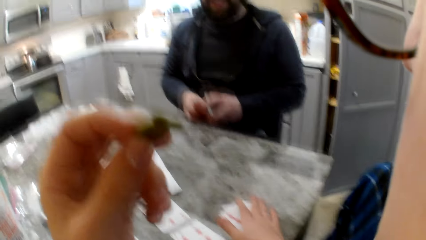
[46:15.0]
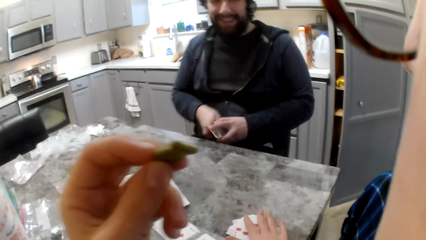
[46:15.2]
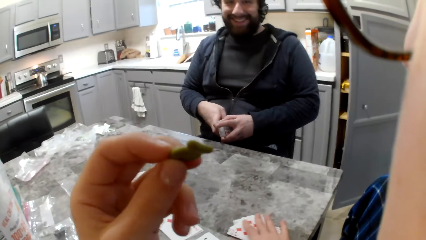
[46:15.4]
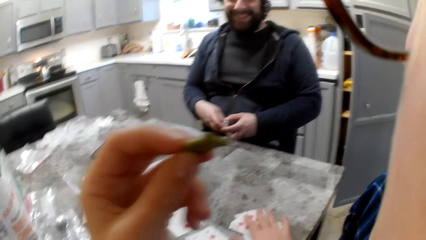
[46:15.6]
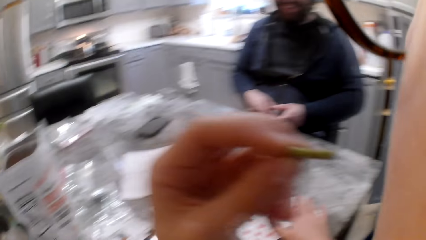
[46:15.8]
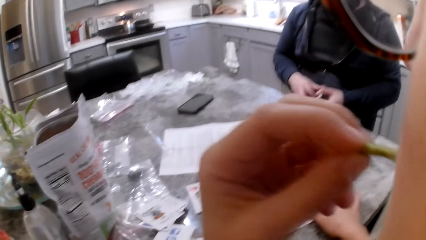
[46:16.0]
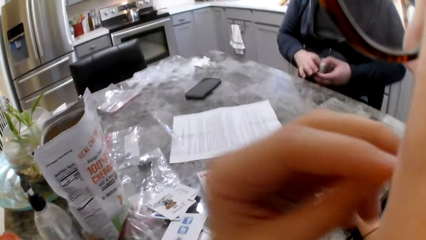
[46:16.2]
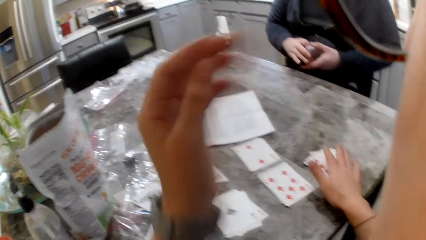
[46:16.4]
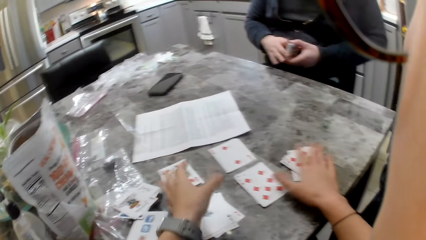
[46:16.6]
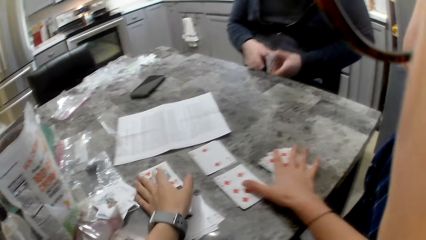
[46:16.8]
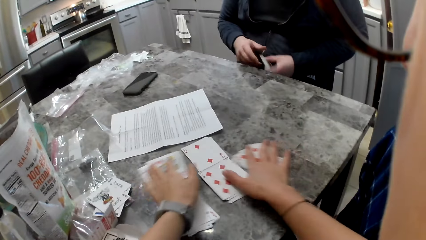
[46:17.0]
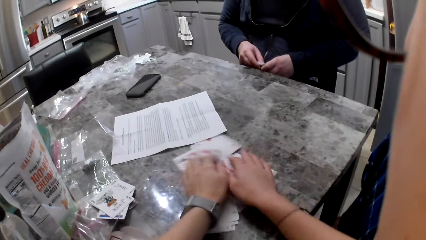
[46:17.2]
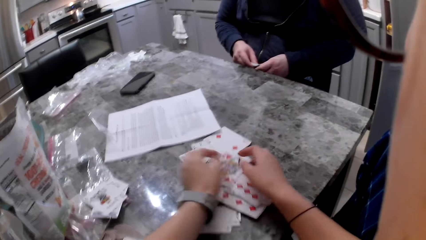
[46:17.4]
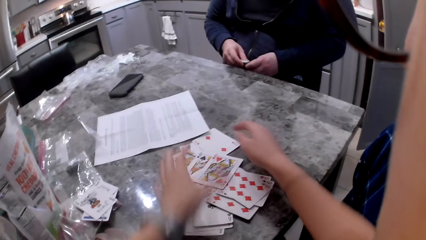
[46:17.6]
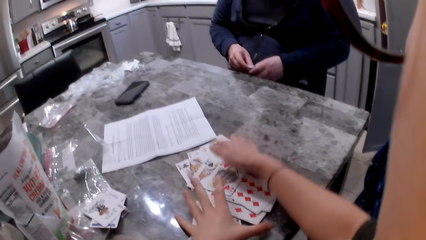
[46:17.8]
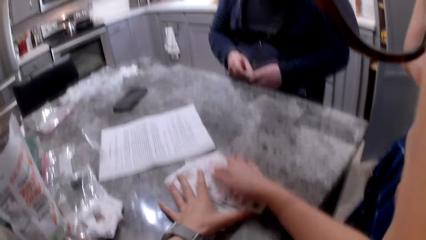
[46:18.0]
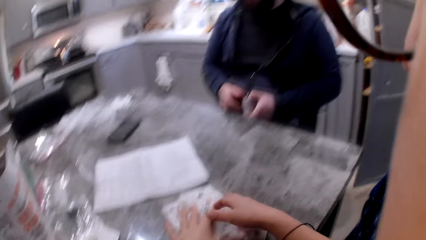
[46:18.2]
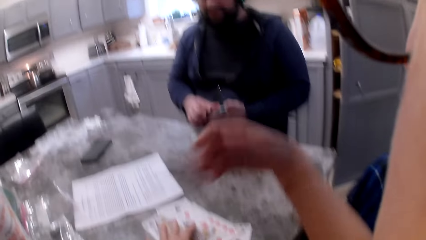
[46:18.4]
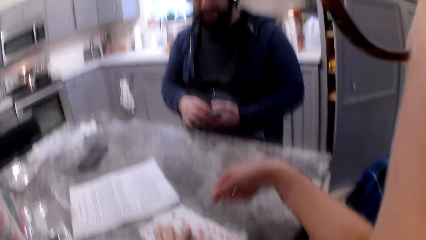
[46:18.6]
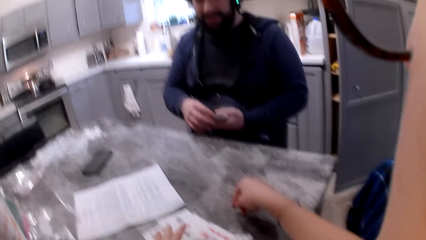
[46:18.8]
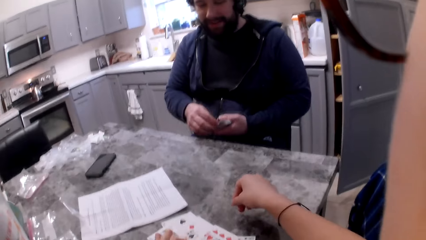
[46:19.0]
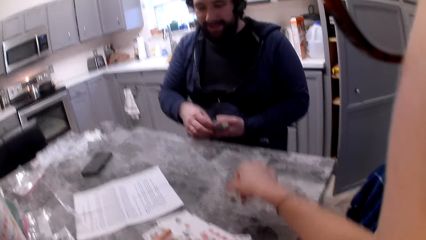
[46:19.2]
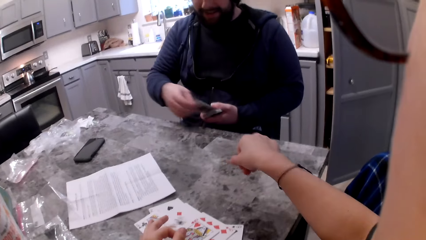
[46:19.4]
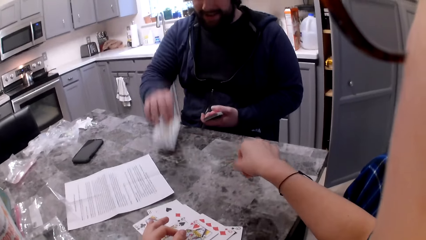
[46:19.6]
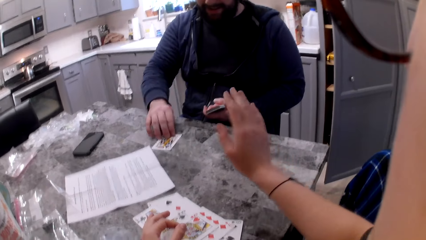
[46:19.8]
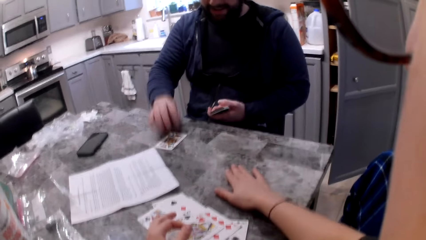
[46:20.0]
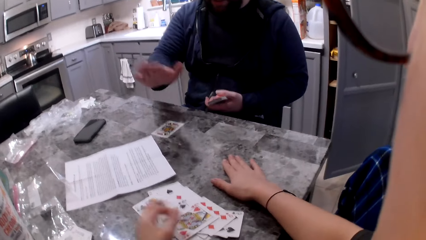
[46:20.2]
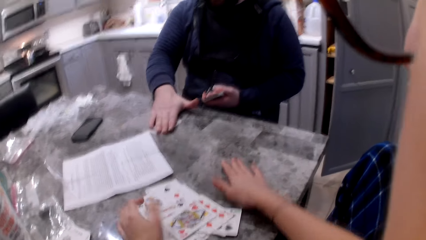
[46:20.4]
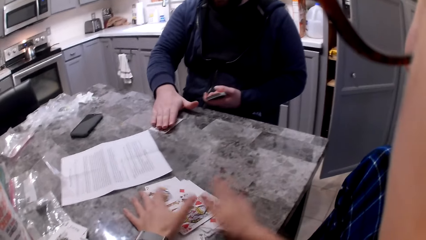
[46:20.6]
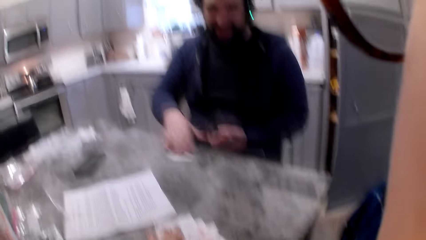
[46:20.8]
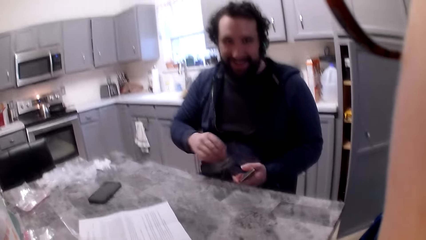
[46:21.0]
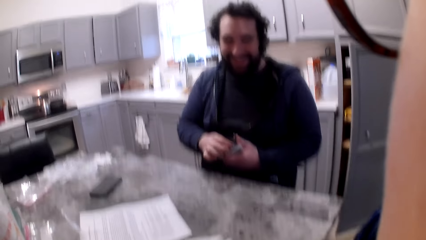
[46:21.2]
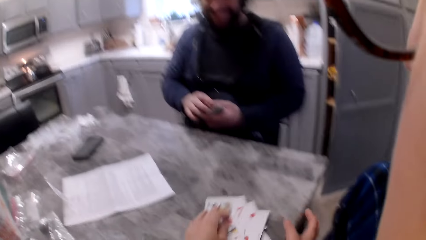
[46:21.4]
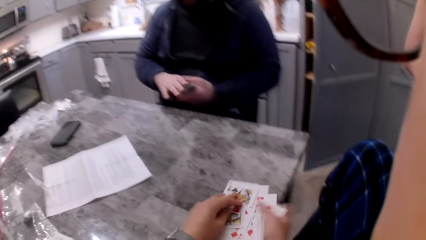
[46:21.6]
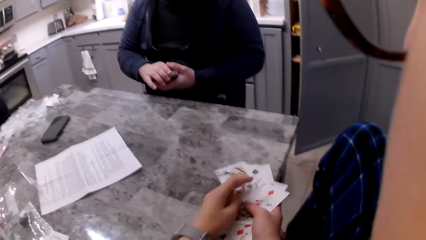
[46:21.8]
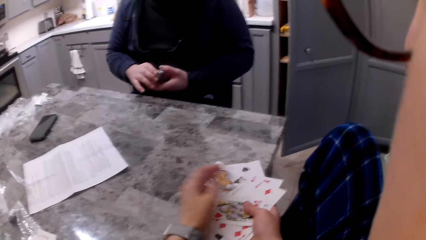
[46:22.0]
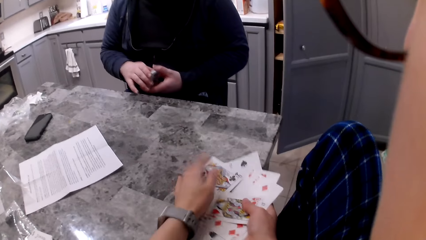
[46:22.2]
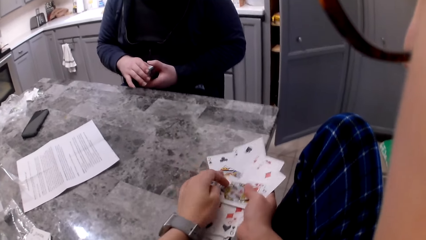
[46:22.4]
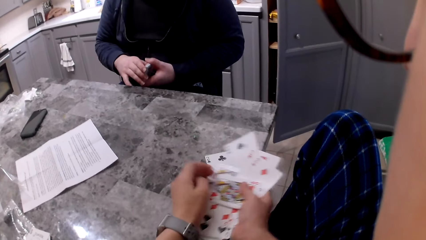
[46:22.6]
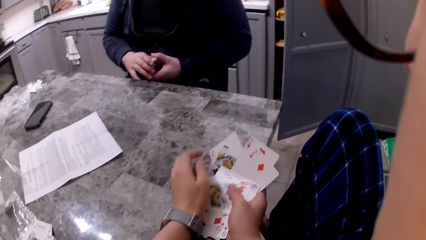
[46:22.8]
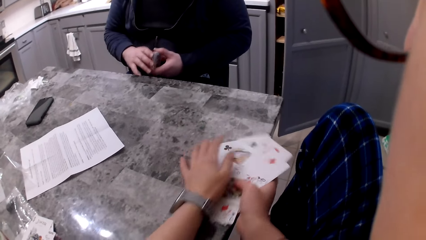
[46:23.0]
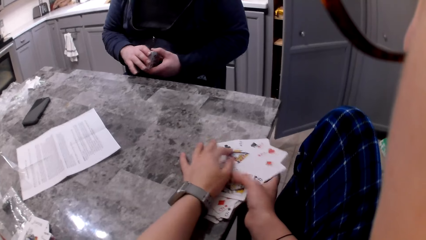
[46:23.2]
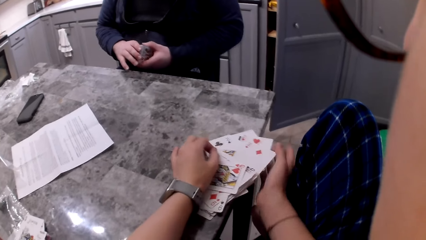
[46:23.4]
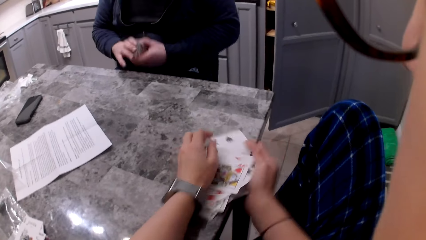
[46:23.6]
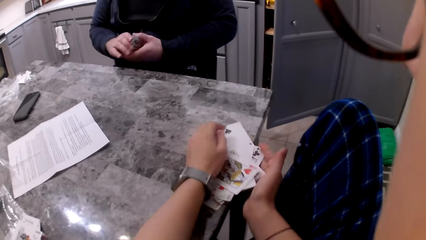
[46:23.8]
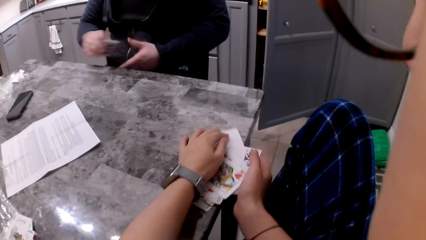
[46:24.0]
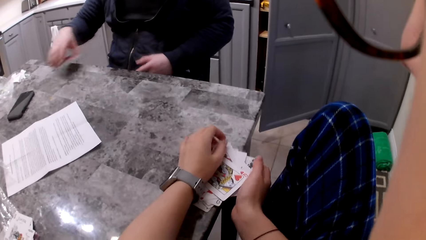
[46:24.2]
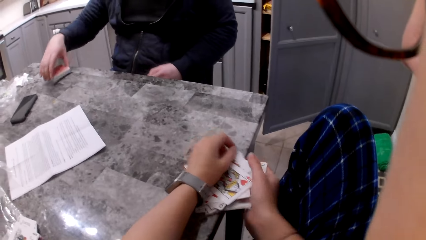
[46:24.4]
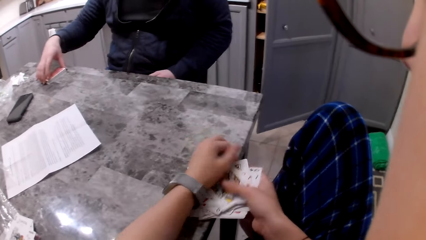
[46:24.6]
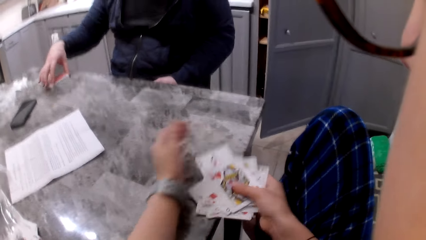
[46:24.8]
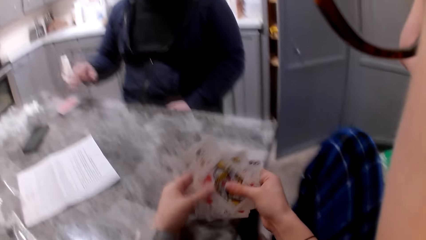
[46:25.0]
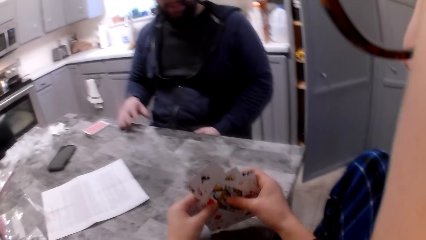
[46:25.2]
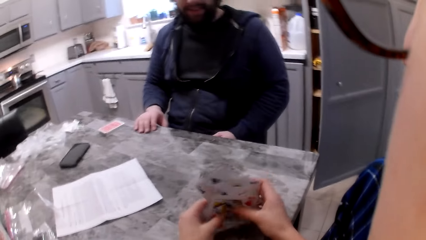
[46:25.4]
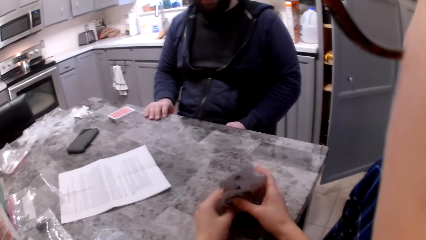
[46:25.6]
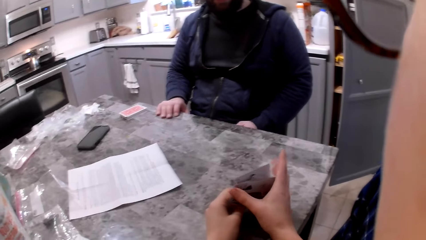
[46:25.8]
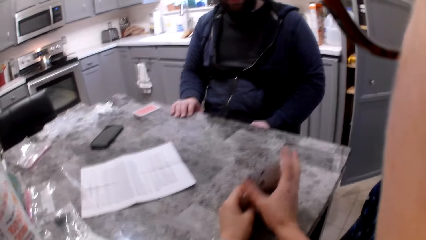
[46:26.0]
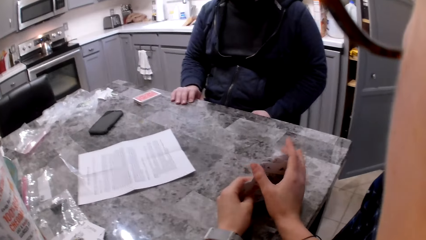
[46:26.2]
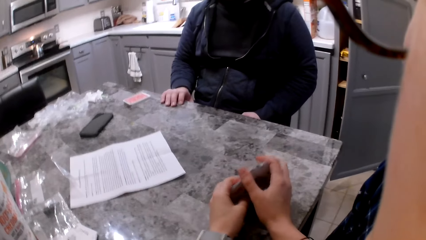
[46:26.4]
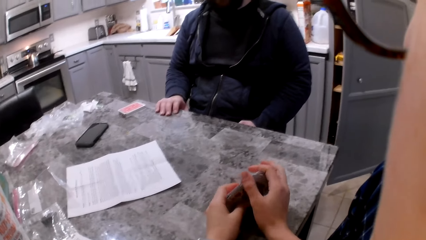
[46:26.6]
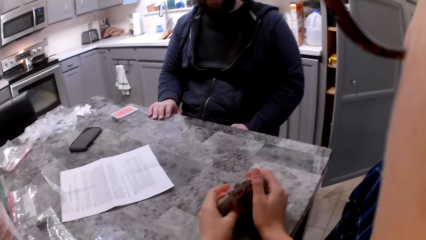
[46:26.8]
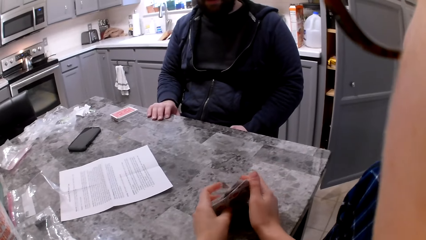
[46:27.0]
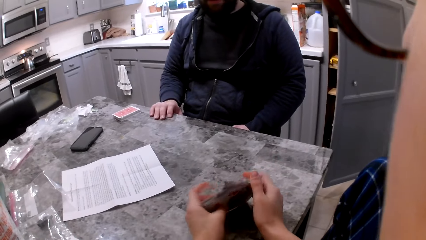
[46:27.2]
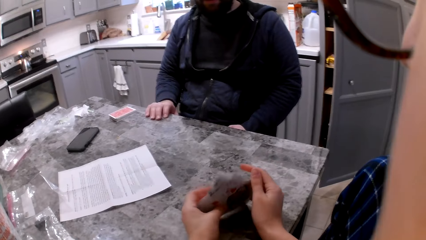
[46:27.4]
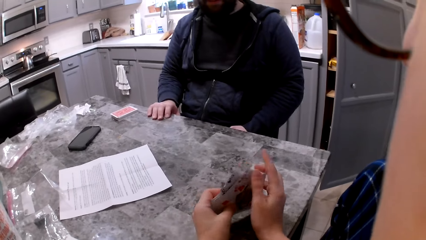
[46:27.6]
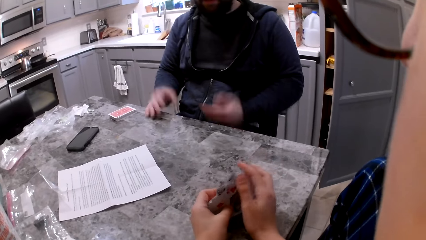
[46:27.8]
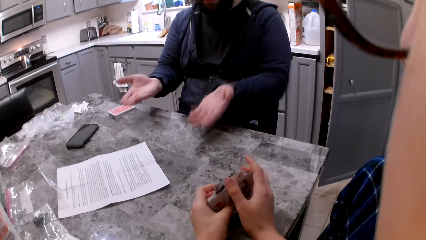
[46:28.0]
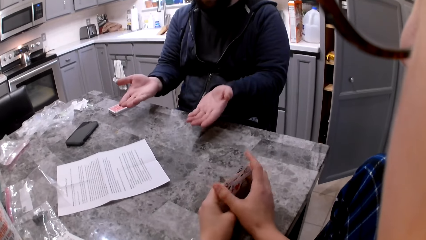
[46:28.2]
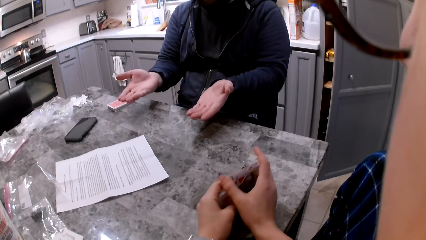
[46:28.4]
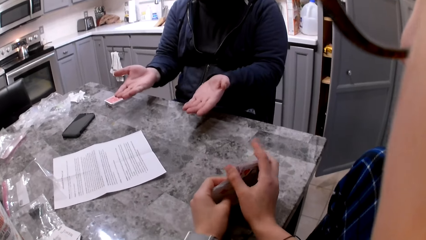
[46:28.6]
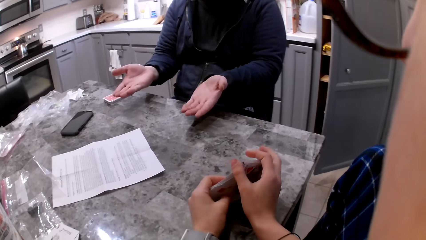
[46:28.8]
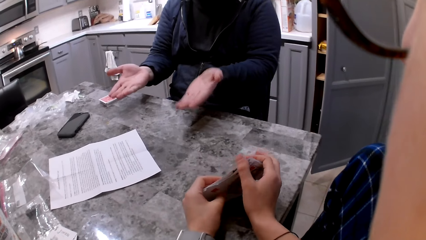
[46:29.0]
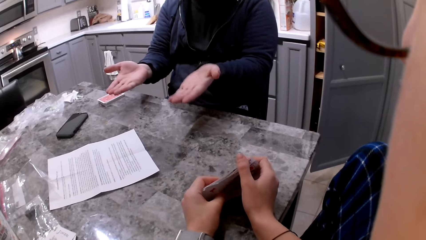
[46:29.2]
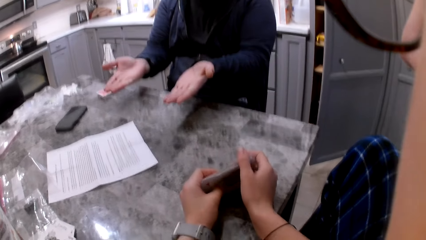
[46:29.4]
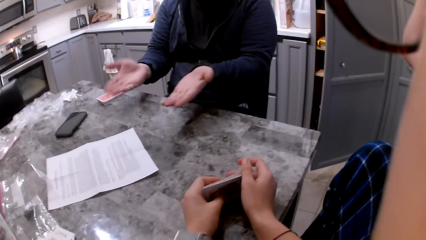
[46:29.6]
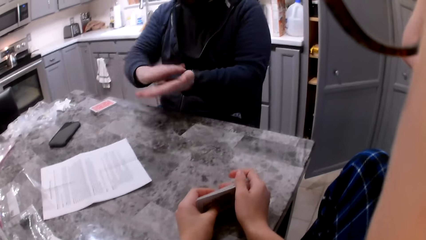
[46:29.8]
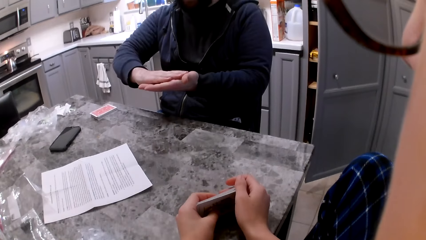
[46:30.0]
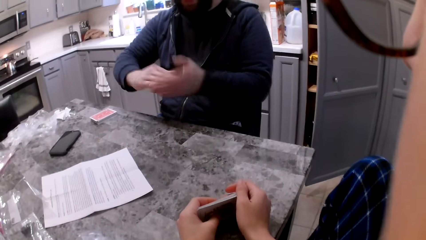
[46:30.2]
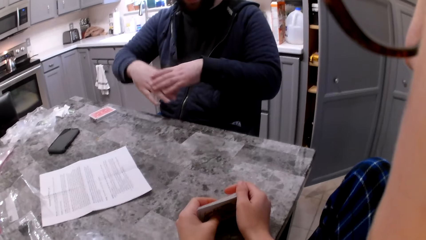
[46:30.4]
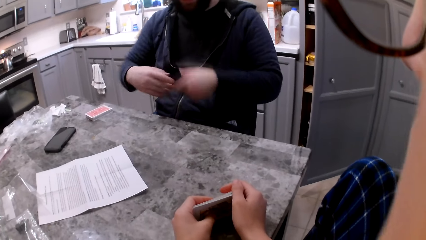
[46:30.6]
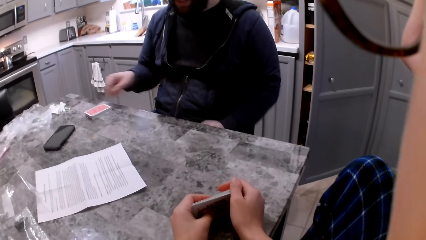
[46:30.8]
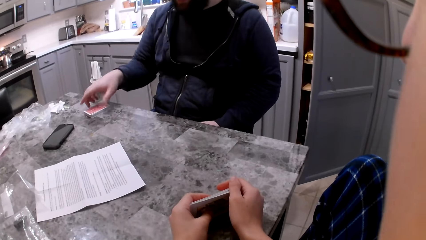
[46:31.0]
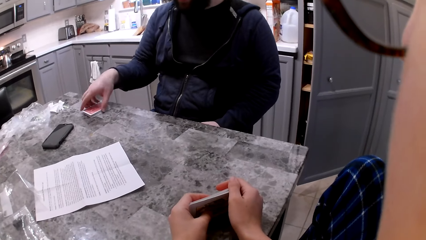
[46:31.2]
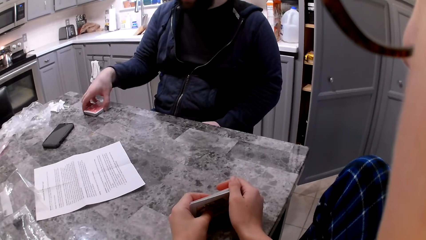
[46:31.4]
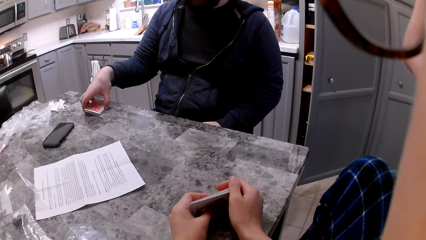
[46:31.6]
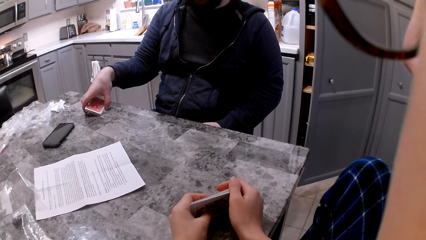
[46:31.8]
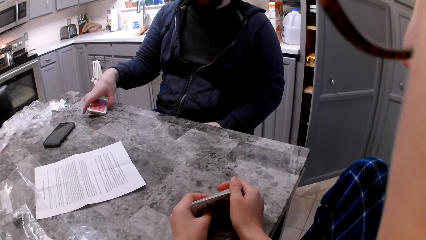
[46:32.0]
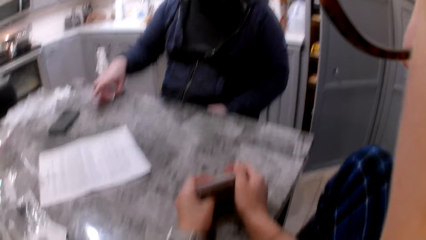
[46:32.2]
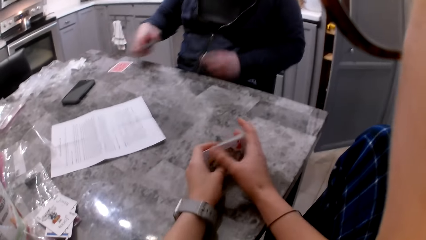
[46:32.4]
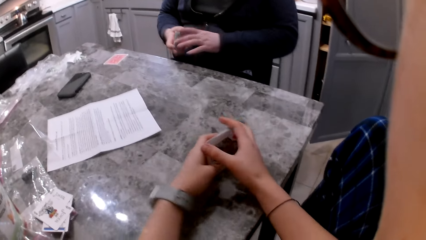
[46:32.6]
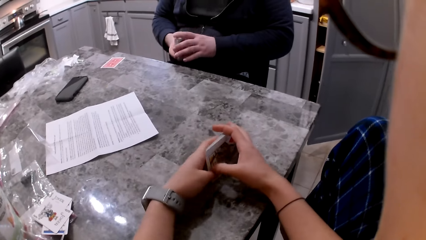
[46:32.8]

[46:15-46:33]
The camera wearer places her hand on the cards on the table. A man puts the cards in his left hand. The camera wearer eats the cheddar chips and gathers the cards on the table together. She hits the table. The man puts a card on the table and hits the table. The camera wearer gathers the cards on the table together. The man picks up a card from the table and puts the cards in his left hand. The camera wearer picks up the cards from the table and arranges the cards on the table. The man places the cards on the table and puts his hand on the table. The camera wearer holds the cards together. The man moves his hands and picks up cards from the table. The camera wearer takes the cards from the table.
